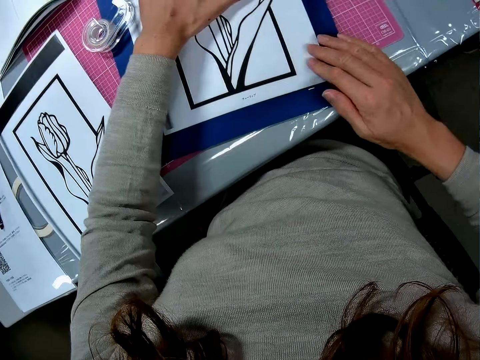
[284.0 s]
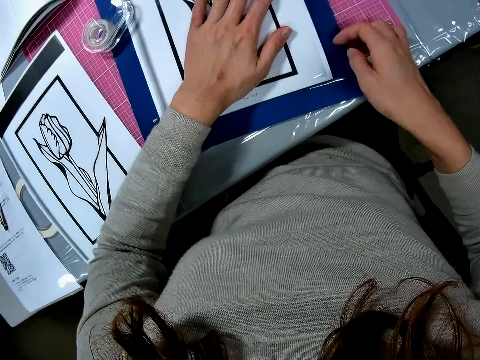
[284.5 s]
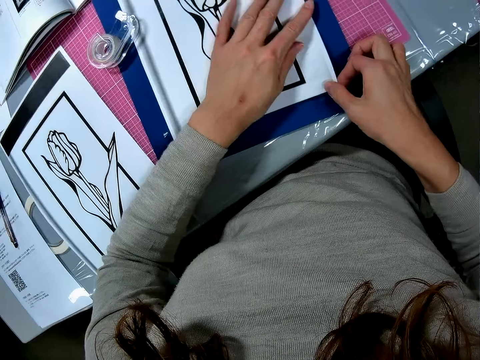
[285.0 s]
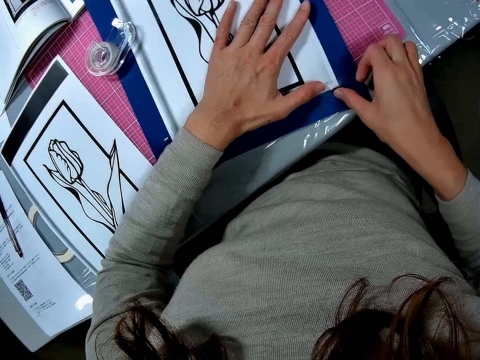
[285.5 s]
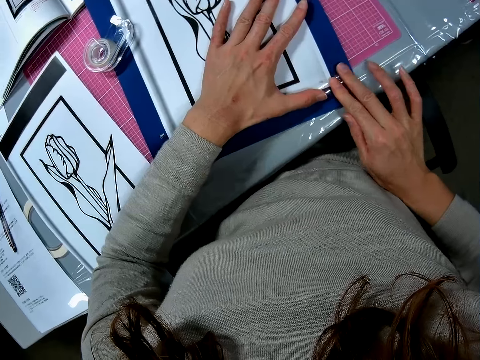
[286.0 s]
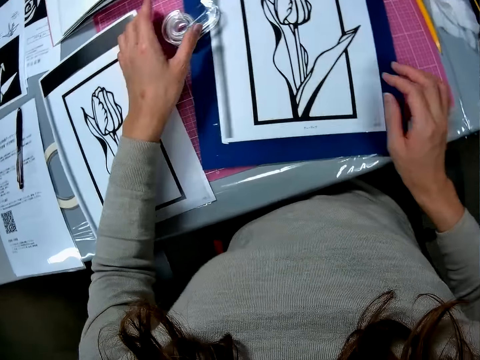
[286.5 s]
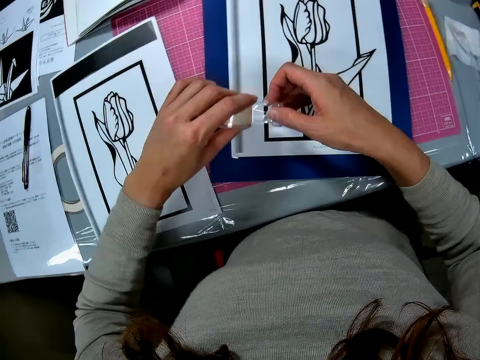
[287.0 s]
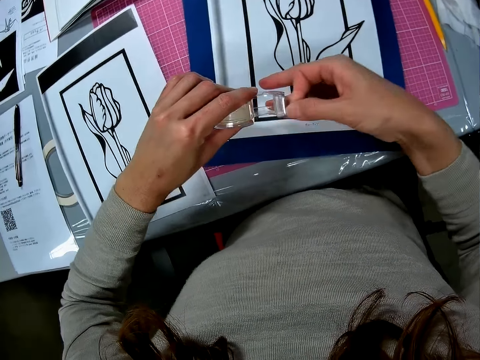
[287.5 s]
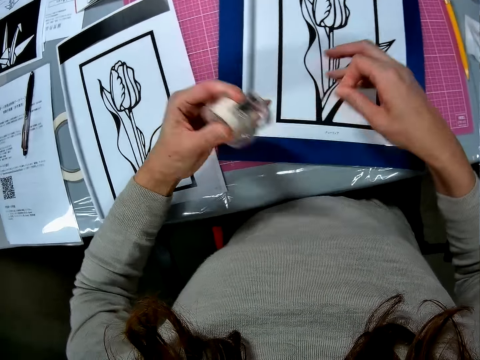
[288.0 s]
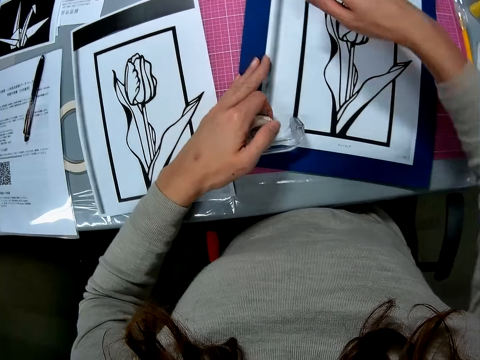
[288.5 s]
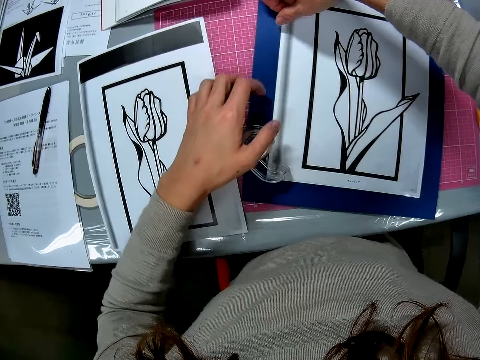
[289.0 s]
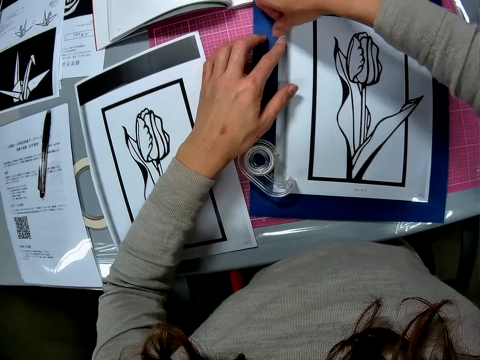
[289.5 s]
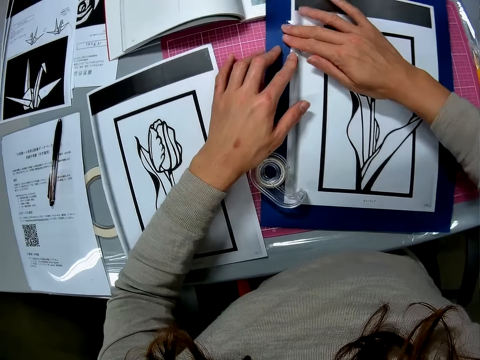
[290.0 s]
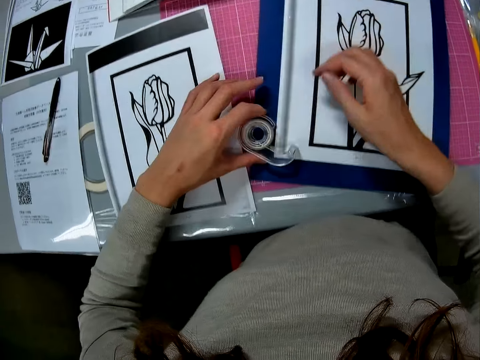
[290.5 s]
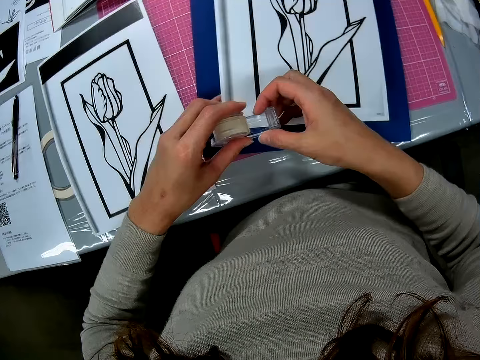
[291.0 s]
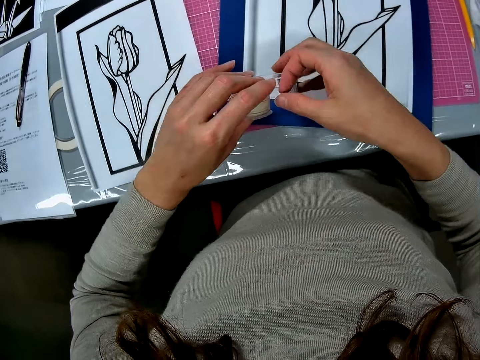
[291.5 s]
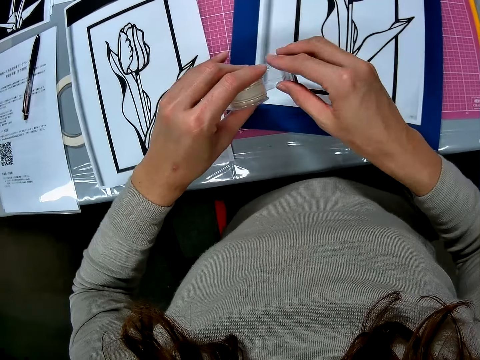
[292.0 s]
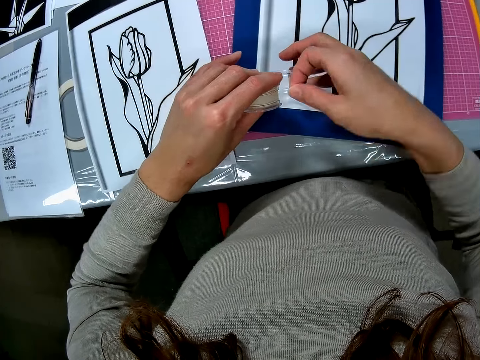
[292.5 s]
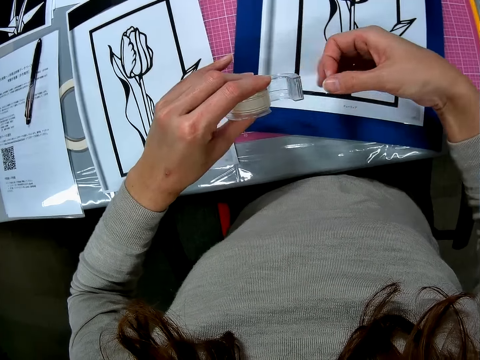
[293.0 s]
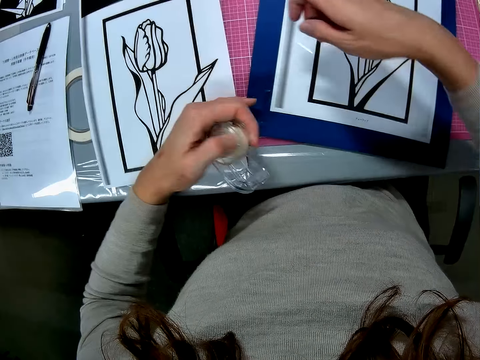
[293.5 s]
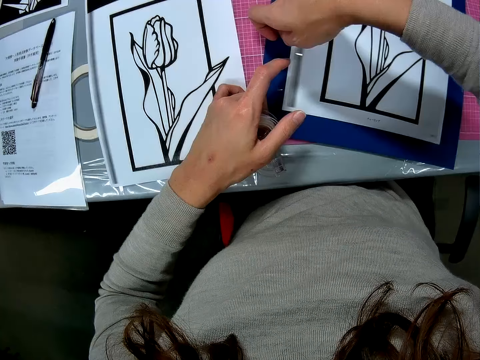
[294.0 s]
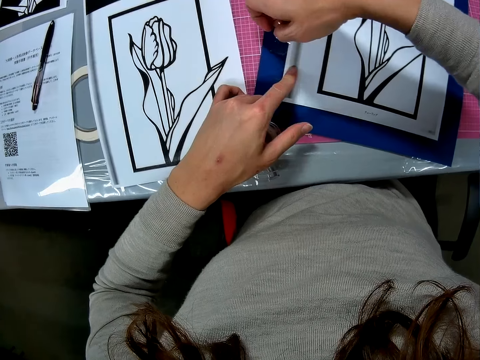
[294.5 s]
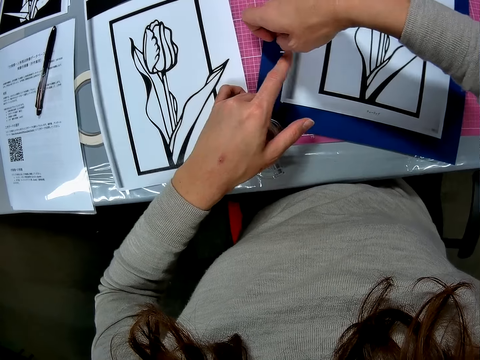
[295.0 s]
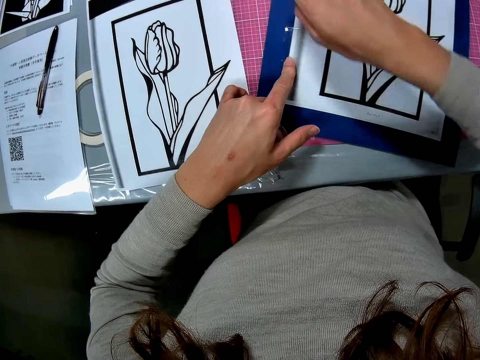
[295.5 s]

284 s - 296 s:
The camera wearer seals the craft paper with the hand. She sticks the paper with the sellotape. She picks up the tape on the table, takes a portion from the tape in her hands, and cuts the sellotape. She tapes the picture to the colored paper. She drops the tape on the table. She picks up the tape on the table, cuts the sellotape, and takes a portion from the tape in her hands. She tapes the picture to the colored paper.

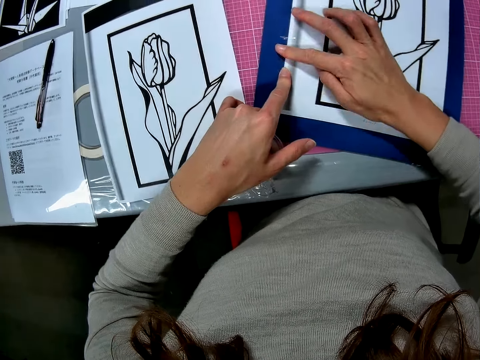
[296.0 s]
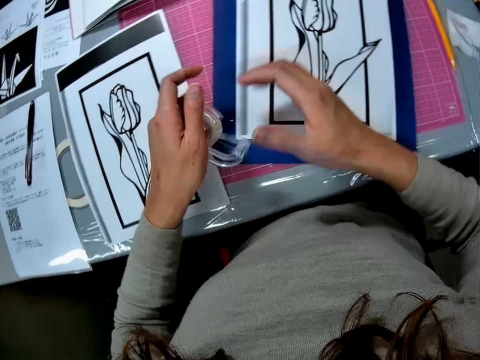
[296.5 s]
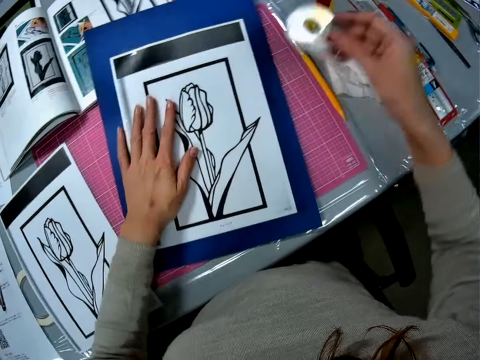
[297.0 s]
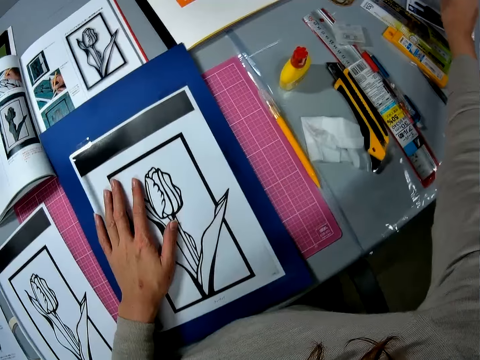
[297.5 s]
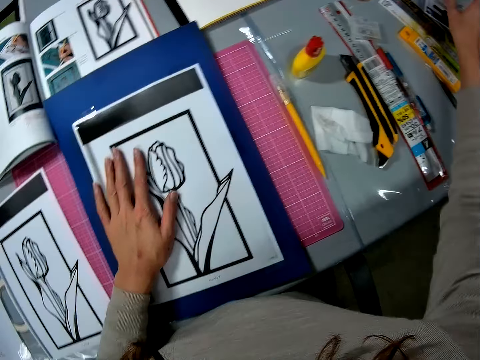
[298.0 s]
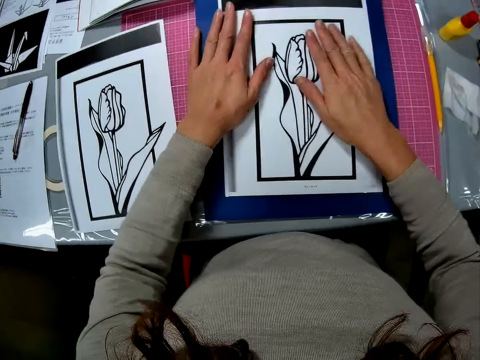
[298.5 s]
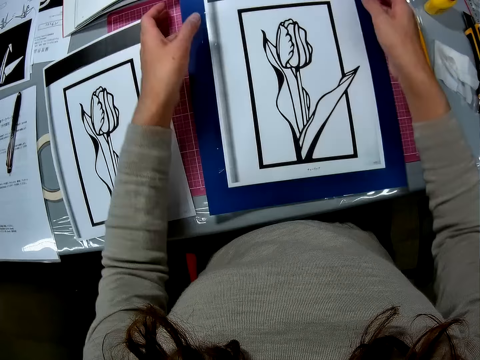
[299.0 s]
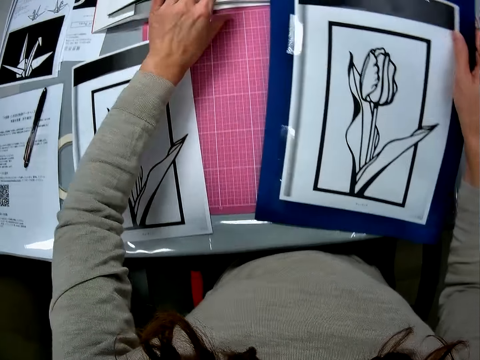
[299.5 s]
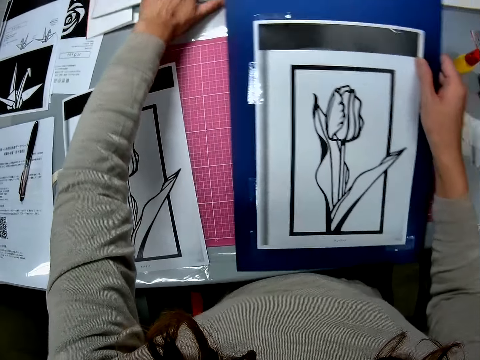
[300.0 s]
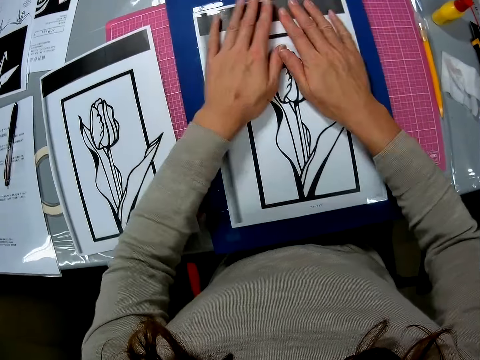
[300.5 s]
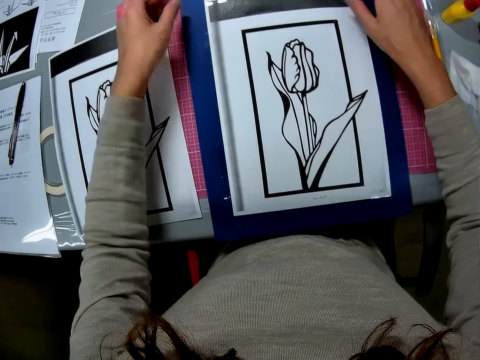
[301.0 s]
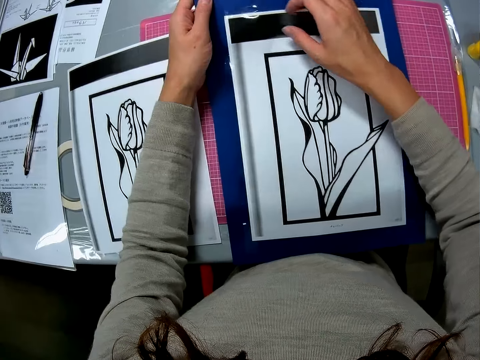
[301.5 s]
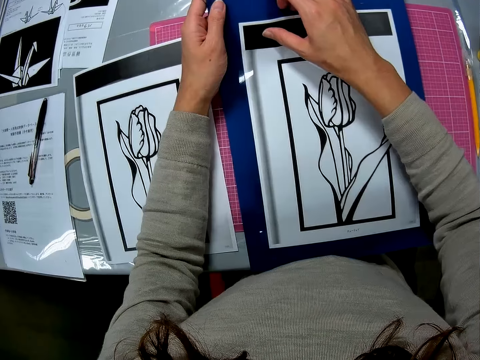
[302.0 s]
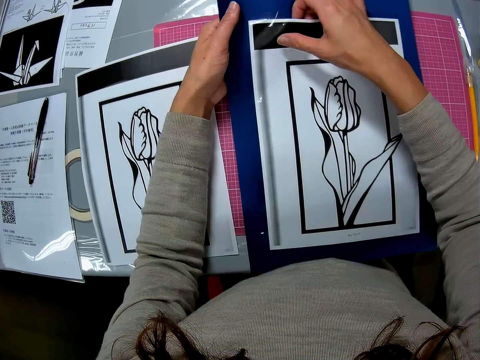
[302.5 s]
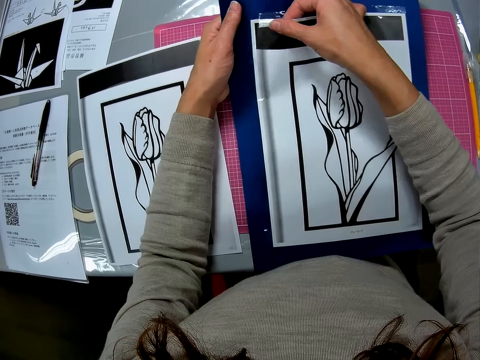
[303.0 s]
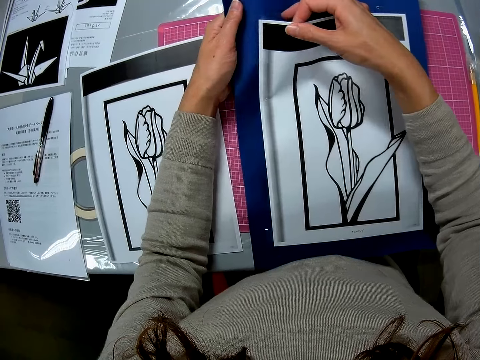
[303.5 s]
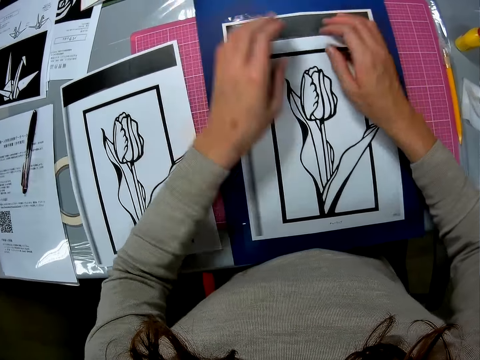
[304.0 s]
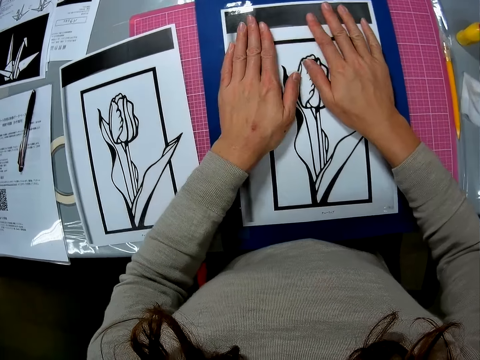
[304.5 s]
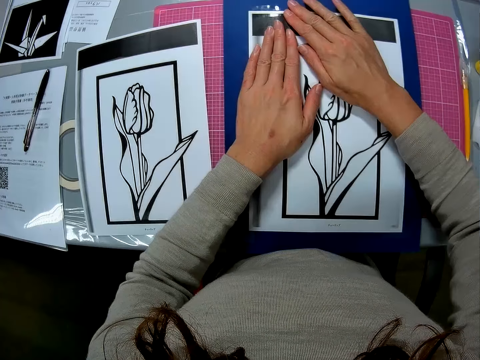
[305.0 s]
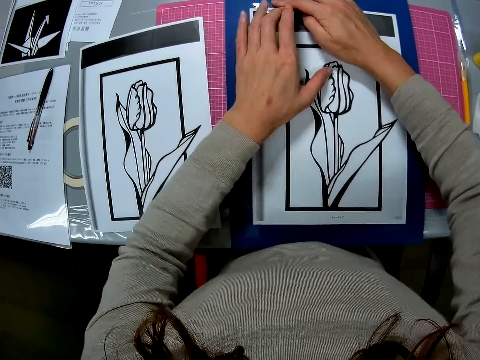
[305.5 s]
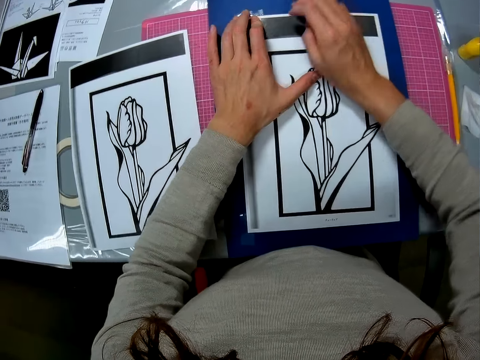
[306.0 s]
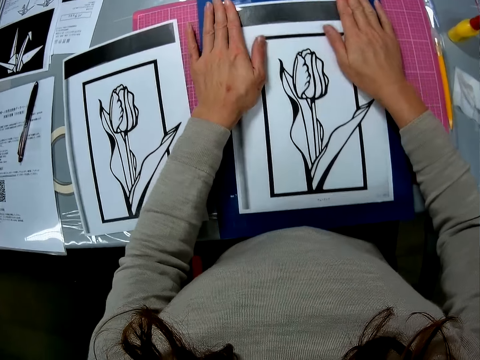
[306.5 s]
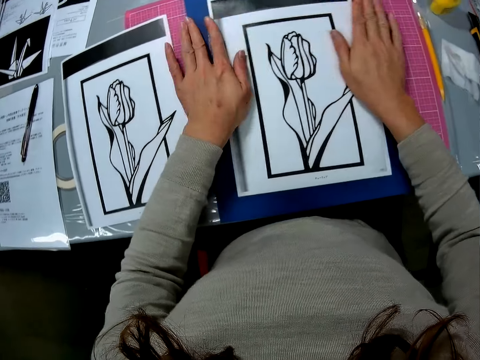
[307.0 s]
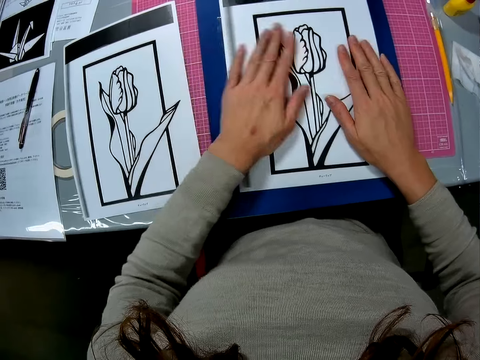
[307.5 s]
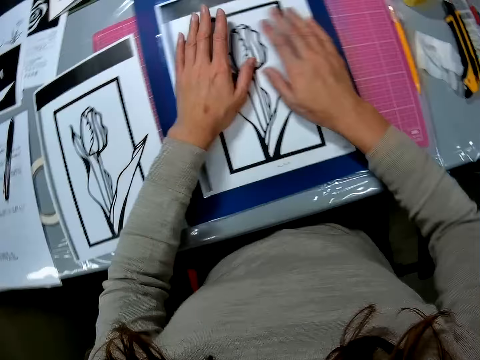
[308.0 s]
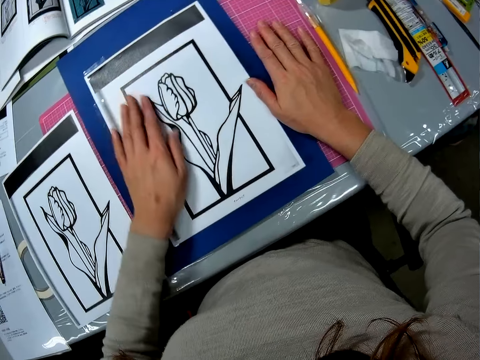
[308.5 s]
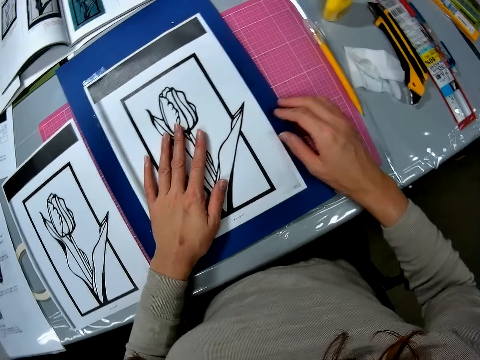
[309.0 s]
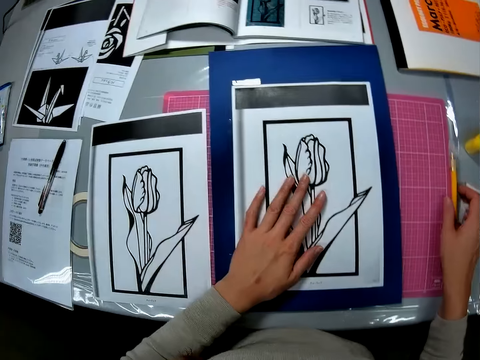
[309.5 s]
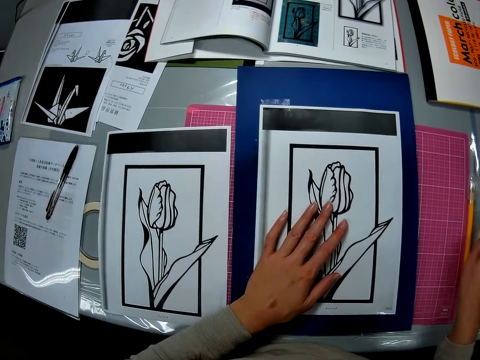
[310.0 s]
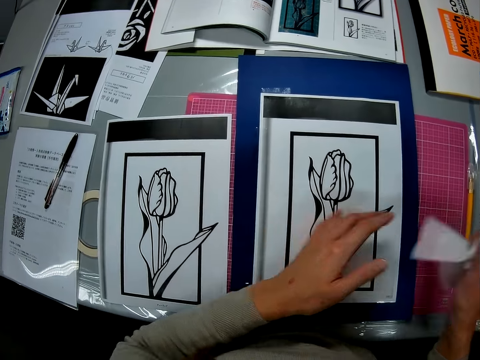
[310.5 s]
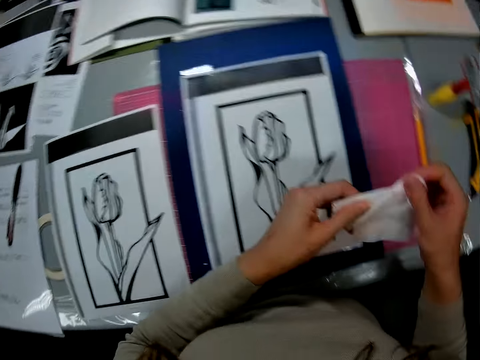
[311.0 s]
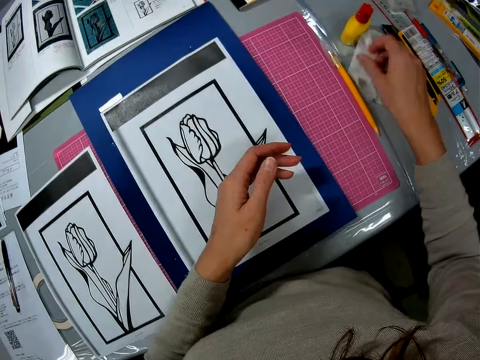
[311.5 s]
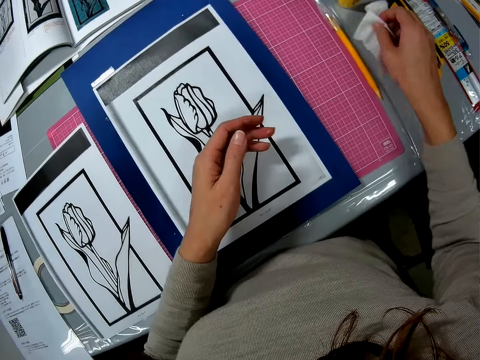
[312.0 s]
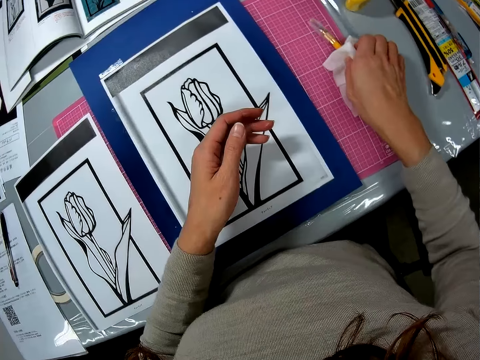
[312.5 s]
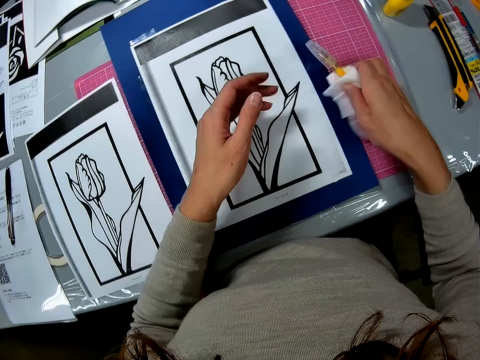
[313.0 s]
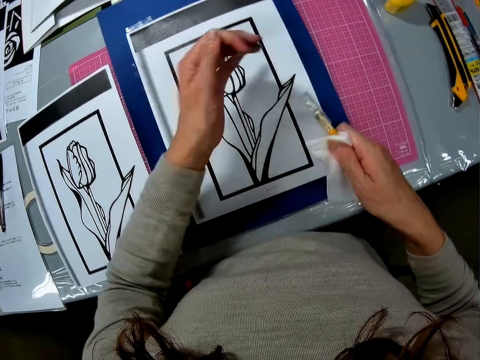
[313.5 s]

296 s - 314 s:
The camera wearer passes the tape from her left hand to her right hand, drops the tape on the table, and places her hand on the picture. She adjusts the picture on the table. She adjusts a photobook on the table. She carries the book. She pulls the paper. She fixes the sticker. She picks up a tissue paper on the table, drops the tissue paper on the table, and picks up a pencil with the tissue paper on the table.
